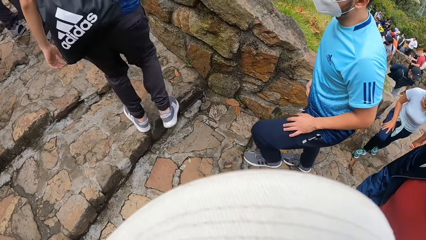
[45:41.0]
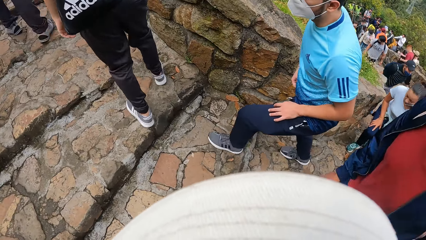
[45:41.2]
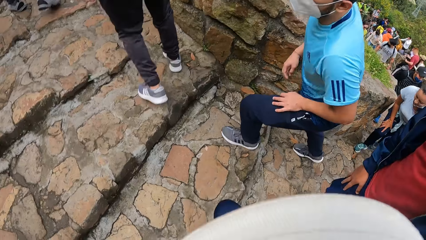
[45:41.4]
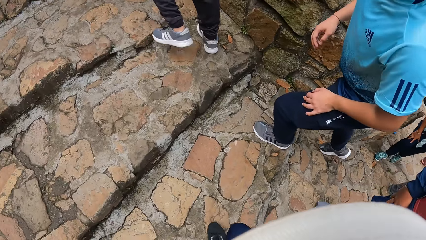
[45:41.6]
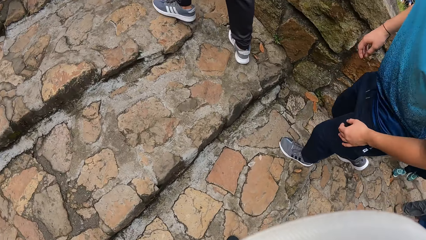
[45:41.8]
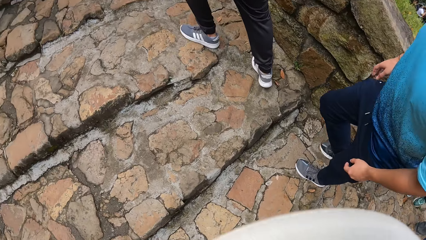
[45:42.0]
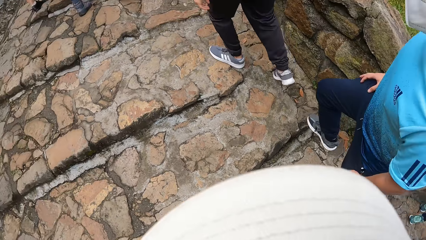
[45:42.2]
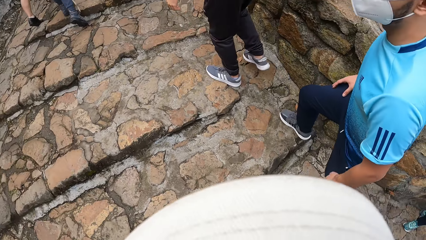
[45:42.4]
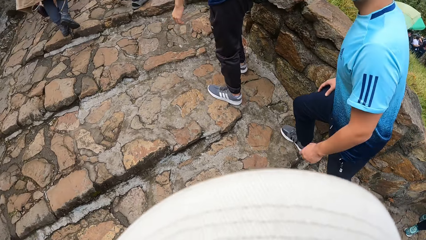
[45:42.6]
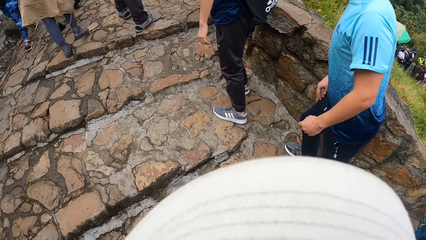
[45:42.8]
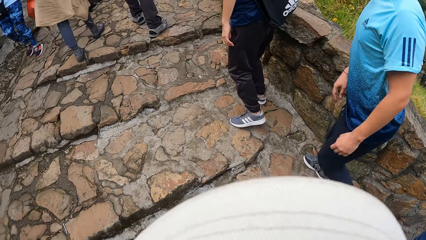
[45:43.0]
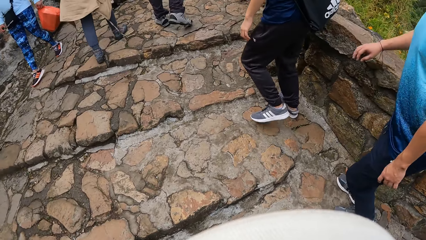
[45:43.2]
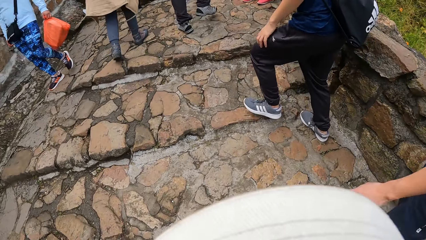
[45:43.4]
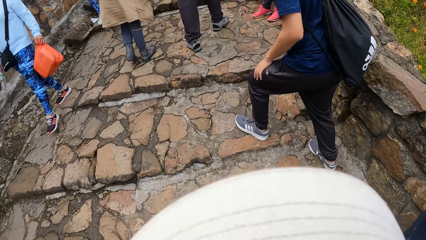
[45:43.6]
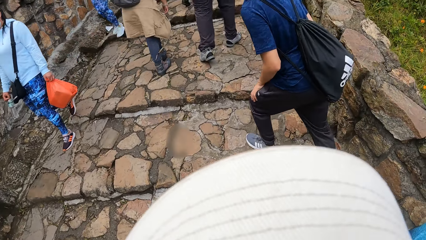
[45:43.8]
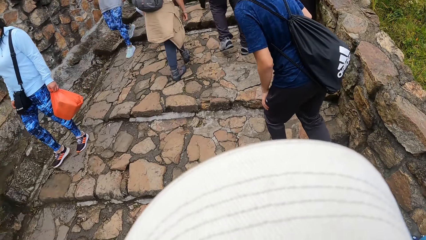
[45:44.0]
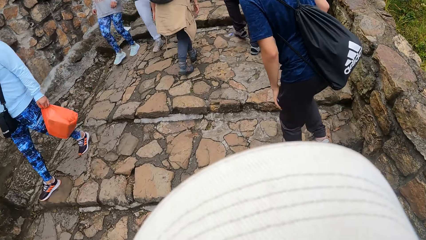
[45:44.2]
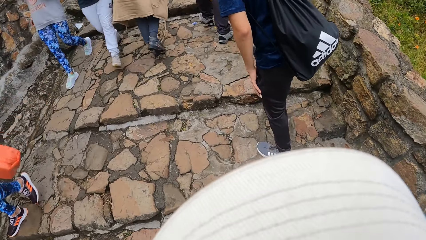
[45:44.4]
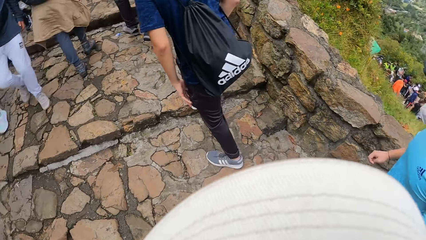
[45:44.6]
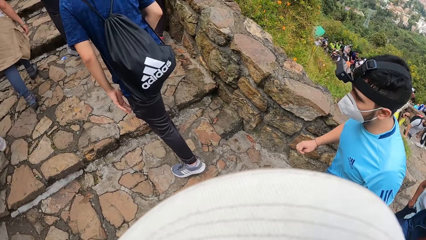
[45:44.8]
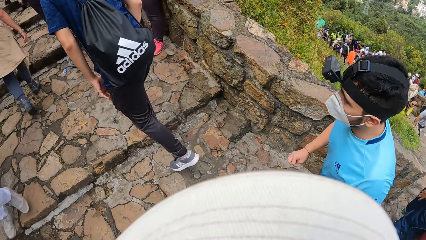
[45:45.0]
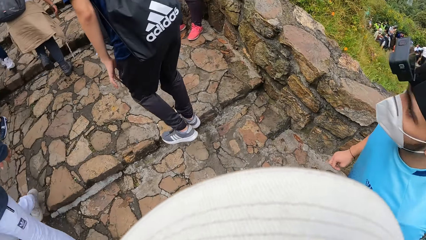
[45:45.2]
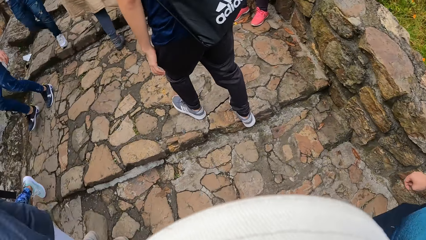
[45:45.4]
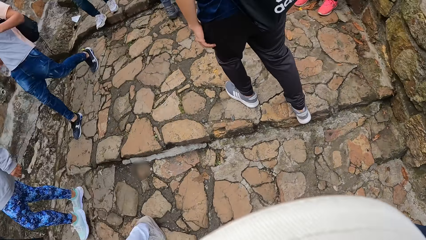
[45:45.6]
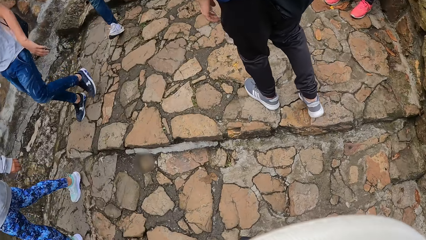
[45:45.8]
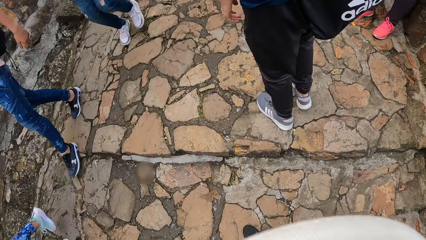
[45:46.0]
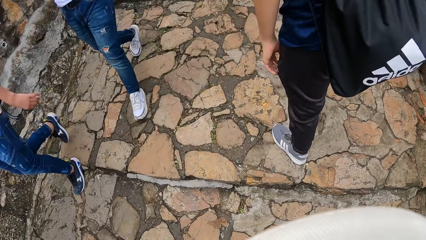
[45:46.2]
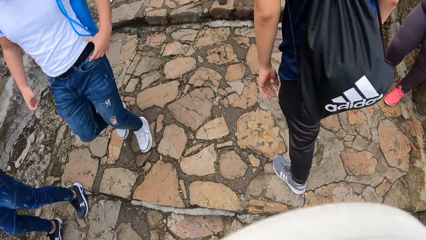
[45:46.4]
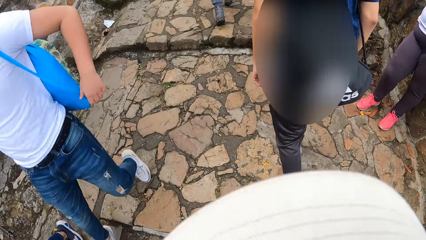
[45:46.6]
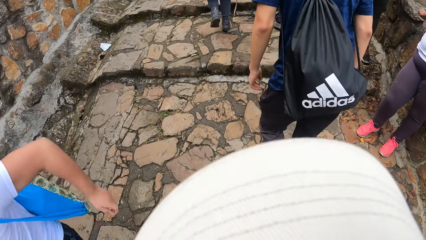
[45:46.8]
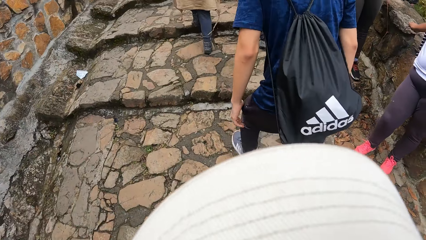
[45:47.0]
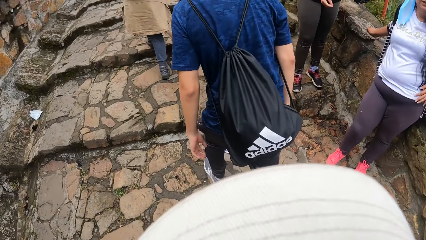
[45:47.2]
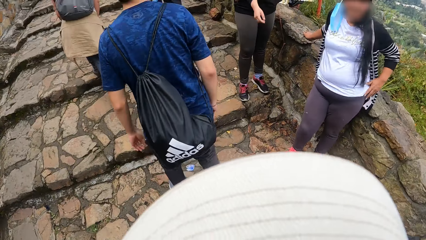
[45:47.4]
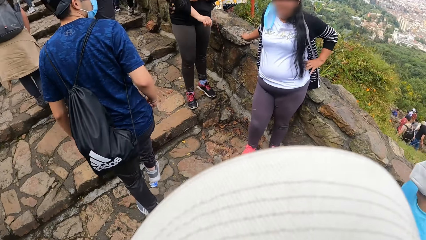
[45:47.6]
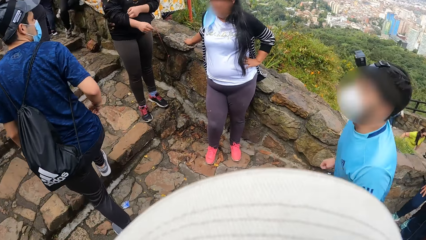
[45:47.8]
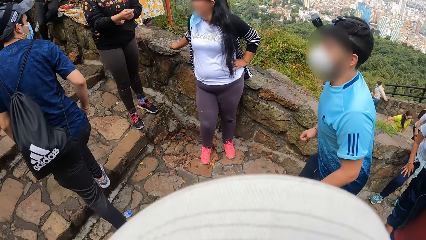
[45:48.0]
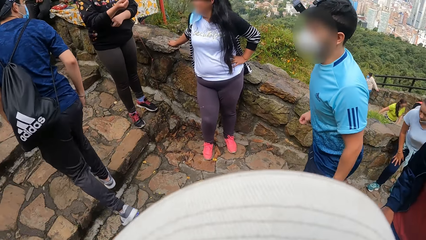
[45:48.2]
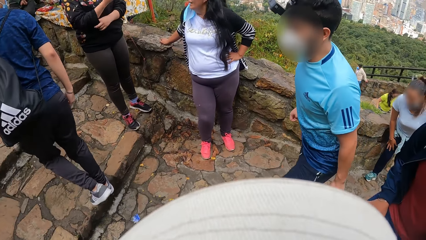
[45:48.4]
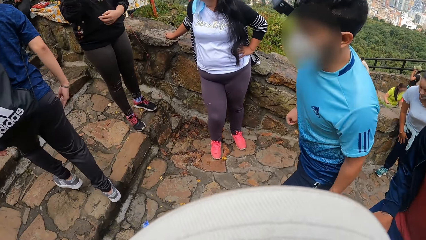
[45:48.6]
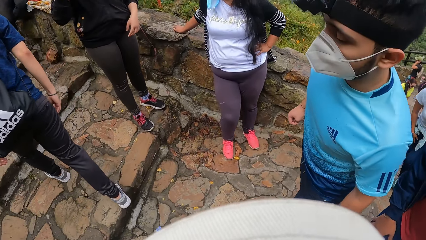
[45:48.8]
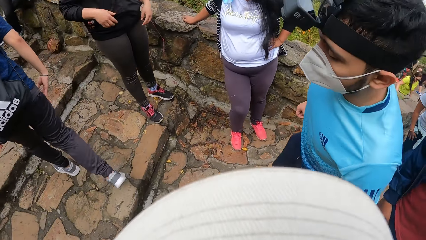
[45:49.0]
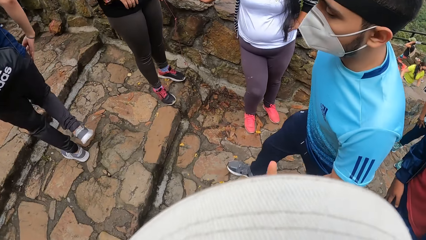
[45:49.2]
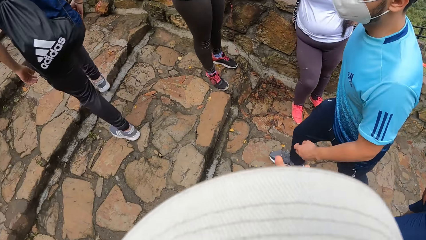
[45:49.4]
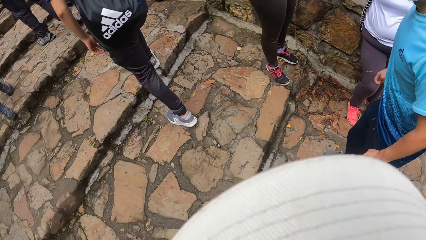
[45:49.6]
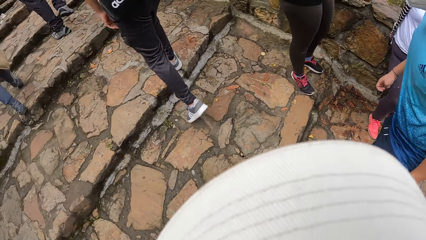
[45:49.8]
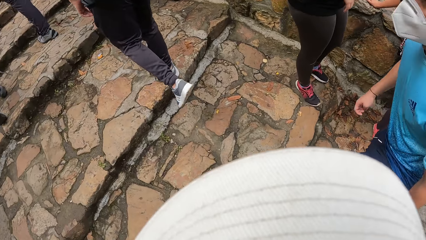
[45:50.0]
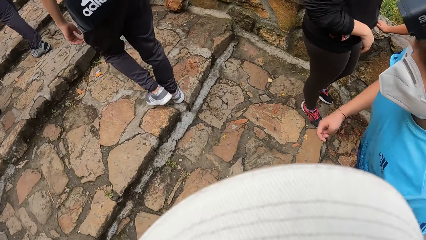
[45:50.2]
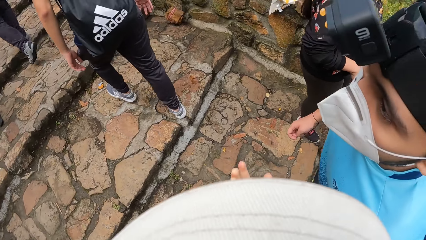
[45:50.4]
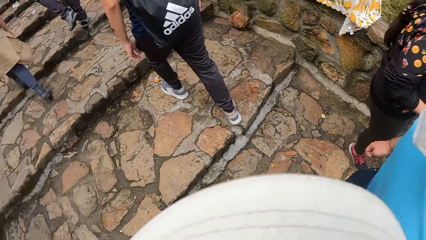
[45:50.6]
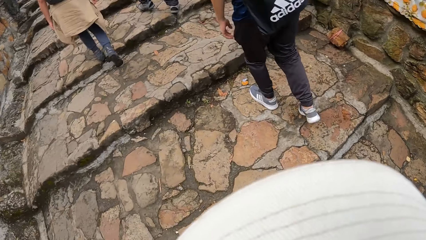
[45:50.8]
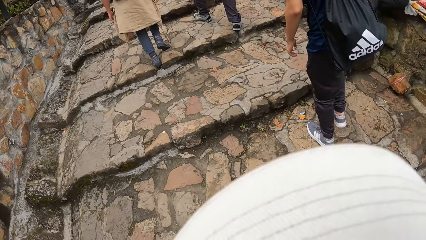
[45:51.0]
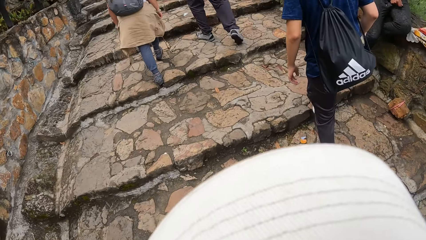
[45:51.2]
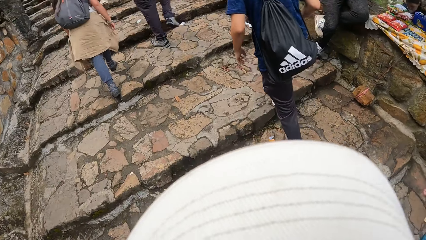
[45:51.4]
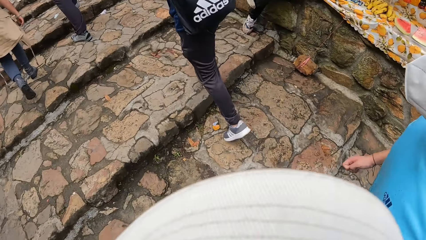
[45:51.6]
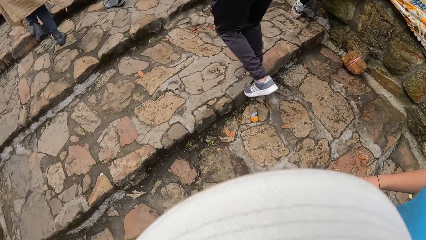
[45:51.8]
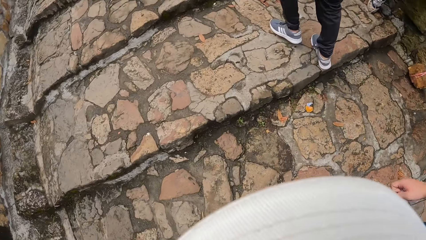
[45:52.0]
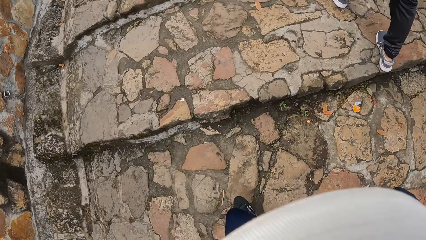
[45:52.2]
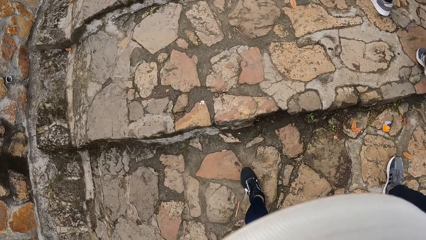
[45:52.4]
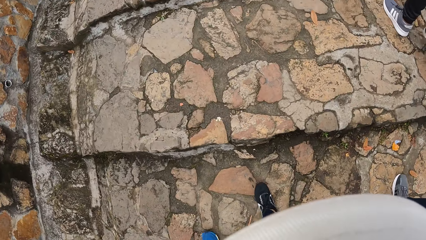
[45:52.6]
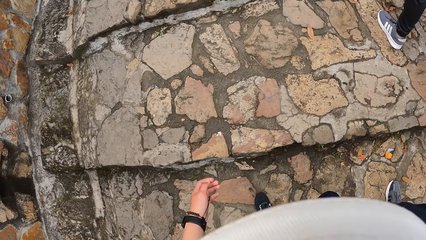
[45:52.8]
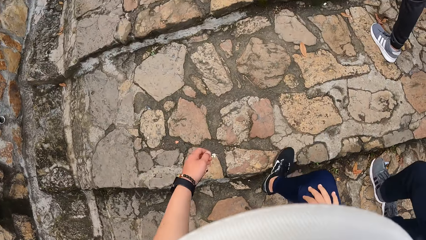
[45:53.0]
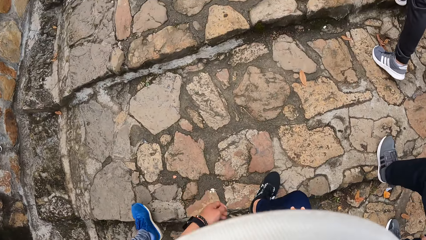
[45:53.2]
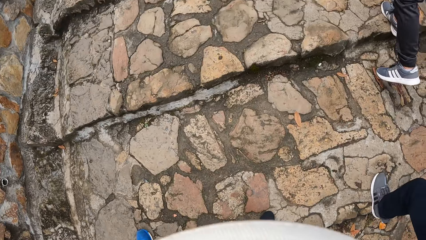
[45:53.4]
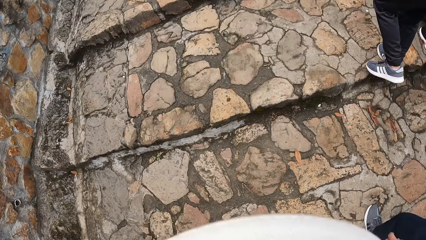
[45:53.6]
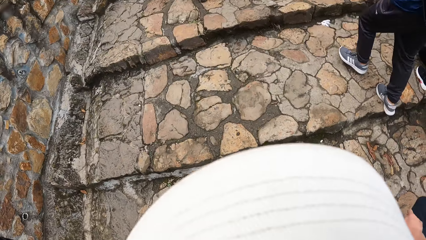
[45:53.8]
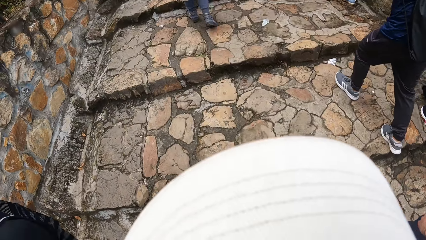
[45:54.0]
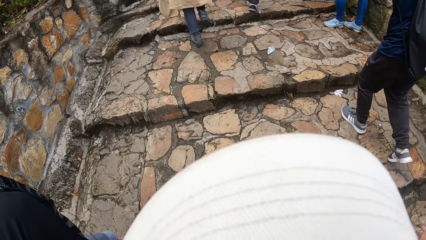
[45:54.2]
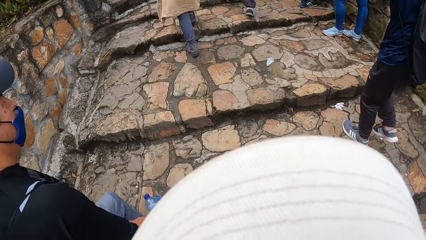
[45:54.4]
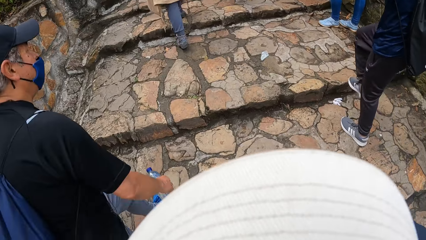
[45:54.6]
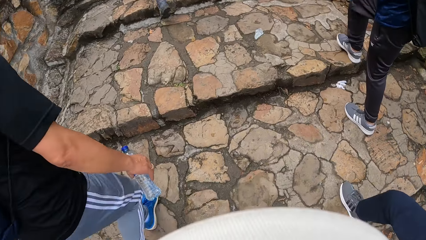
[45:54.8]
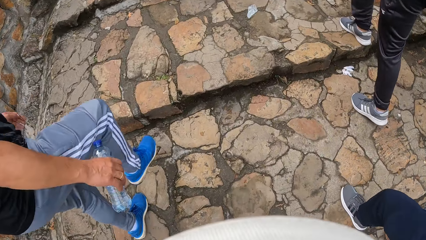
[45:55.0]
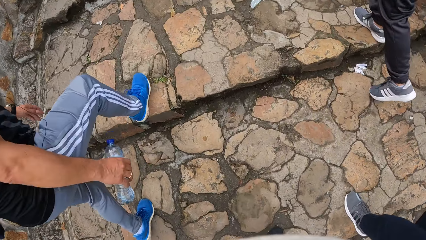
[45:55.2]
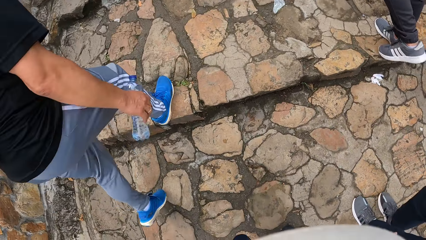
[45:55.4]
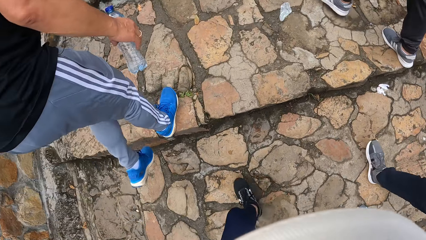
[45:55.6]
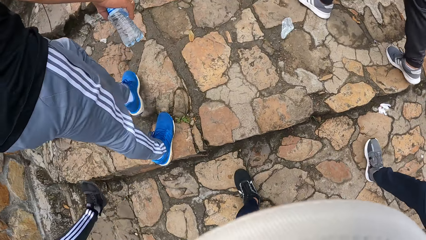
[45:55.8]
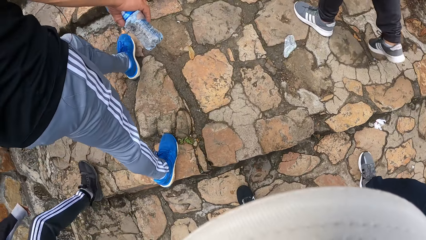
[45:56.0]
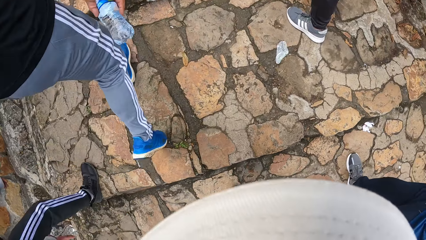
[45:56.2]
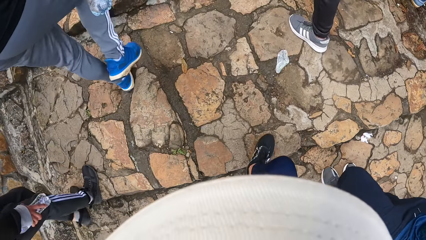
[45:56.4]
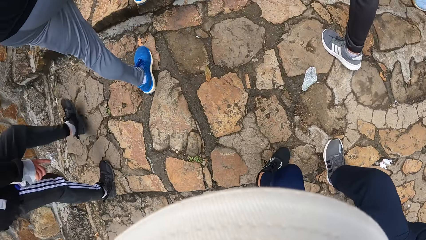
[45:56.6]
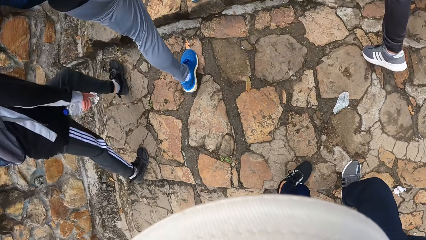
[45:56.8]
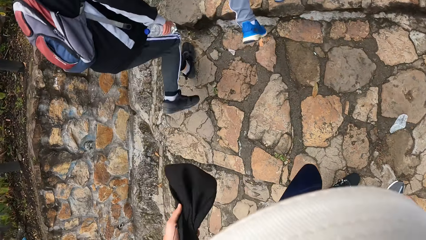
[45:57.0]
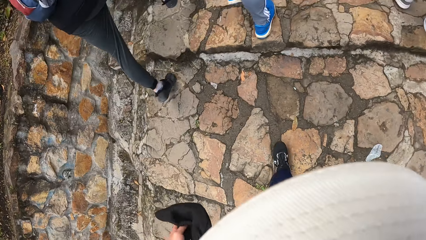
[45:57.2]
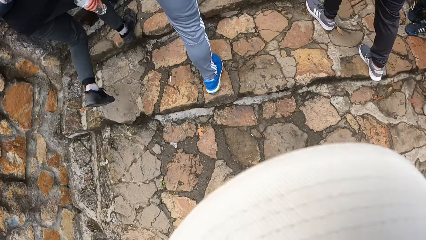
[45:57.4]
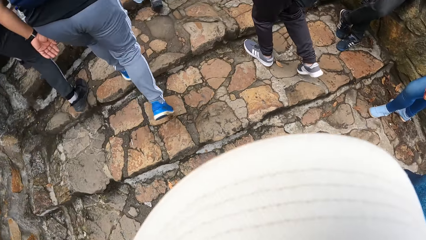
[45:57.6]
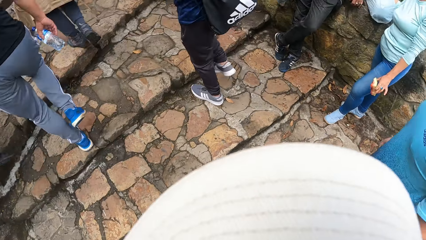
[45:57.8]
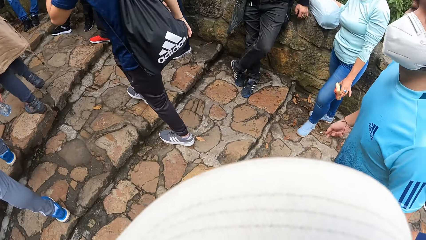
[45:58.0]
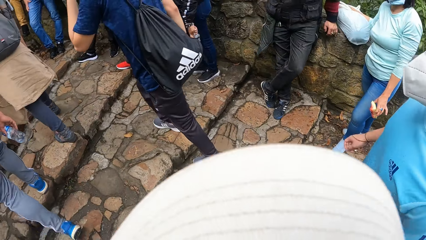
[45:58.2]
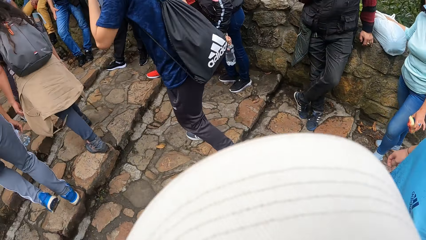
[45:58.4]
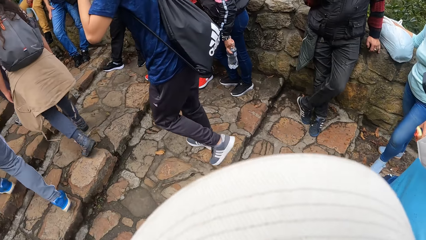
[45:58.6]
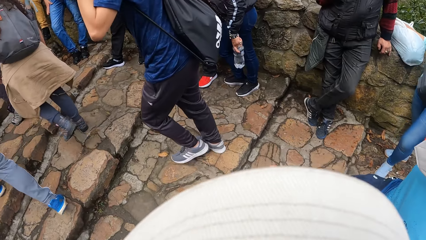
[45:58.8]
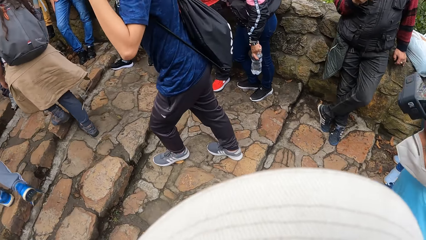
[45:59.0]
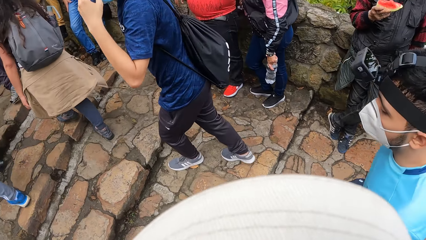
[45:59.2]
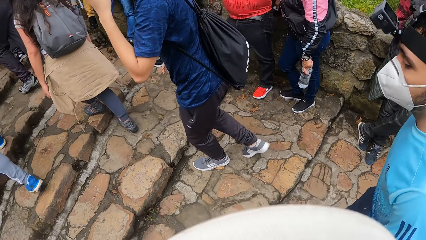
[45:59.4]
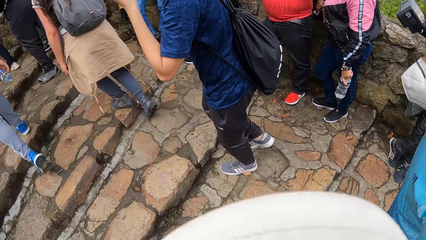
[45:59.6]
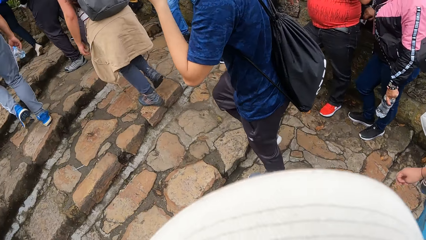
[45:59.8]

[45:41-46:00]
A man moves a hand. The camera wearer walks on the stairs. They move a hand. They walk on the stairs. They hold a cloth. The man touches his face with his left hand on the footpath. The camera wearer walks on the stairs.
